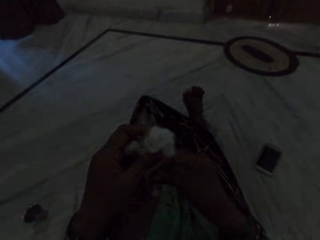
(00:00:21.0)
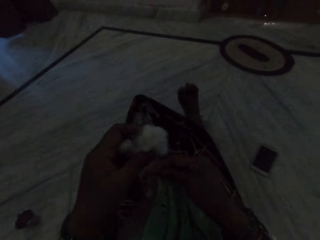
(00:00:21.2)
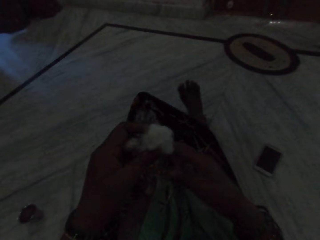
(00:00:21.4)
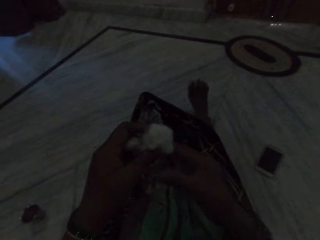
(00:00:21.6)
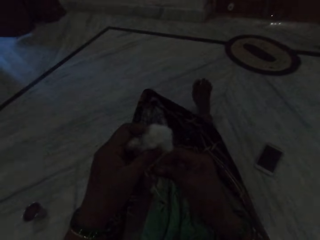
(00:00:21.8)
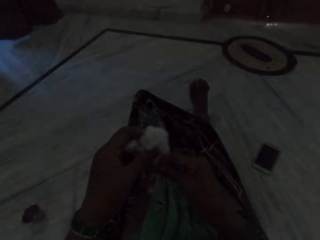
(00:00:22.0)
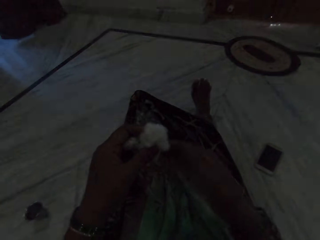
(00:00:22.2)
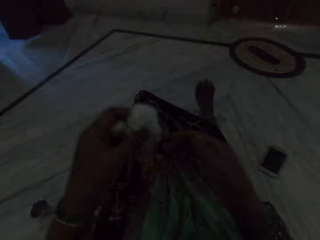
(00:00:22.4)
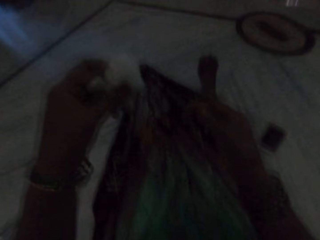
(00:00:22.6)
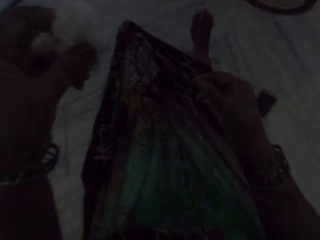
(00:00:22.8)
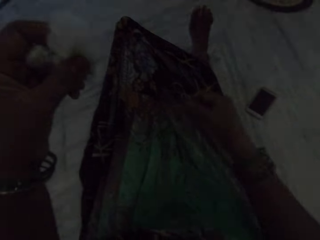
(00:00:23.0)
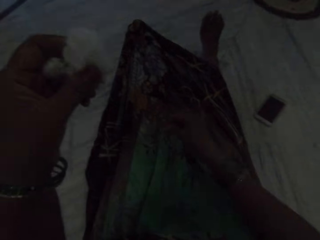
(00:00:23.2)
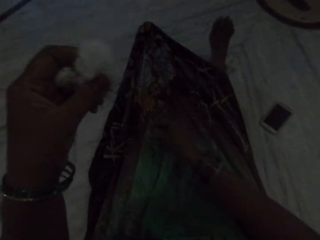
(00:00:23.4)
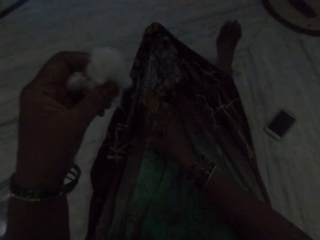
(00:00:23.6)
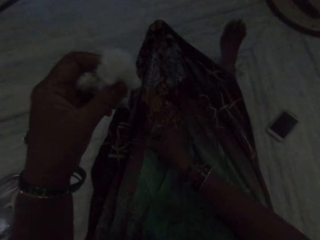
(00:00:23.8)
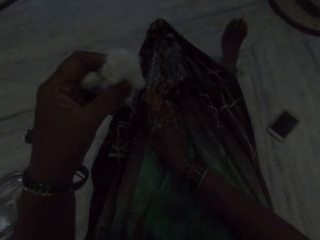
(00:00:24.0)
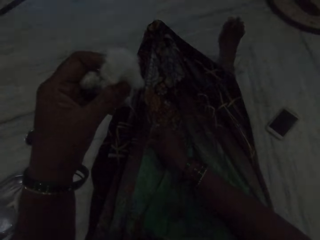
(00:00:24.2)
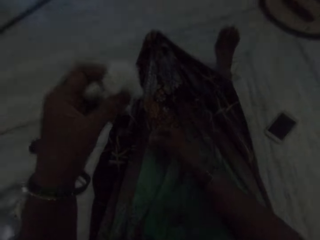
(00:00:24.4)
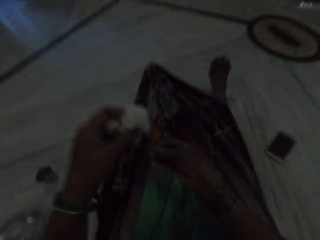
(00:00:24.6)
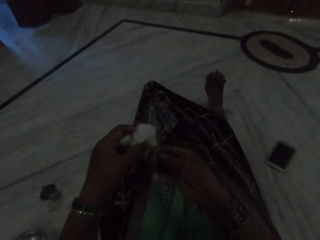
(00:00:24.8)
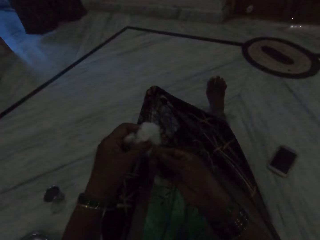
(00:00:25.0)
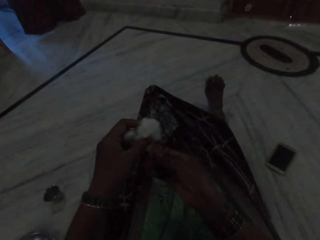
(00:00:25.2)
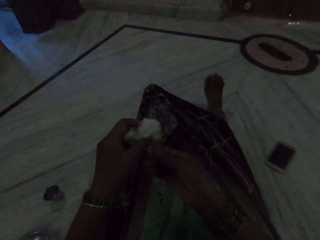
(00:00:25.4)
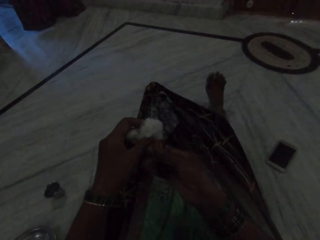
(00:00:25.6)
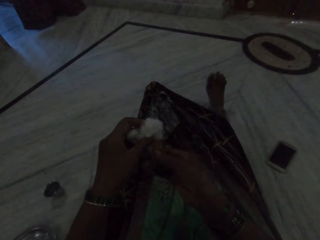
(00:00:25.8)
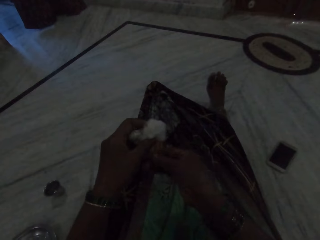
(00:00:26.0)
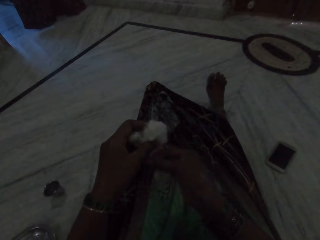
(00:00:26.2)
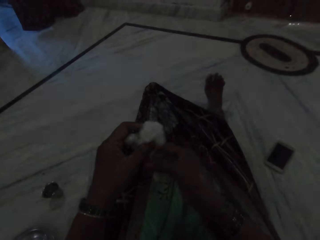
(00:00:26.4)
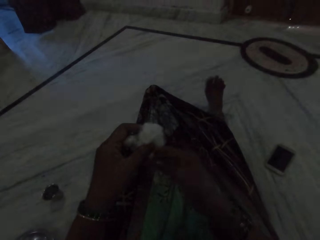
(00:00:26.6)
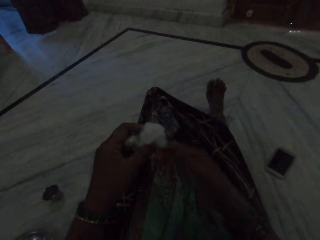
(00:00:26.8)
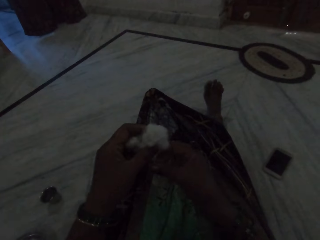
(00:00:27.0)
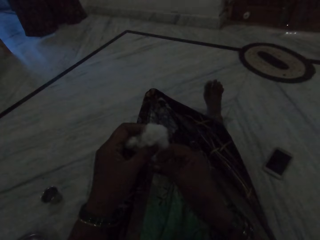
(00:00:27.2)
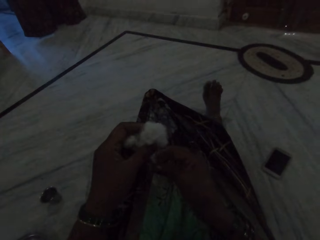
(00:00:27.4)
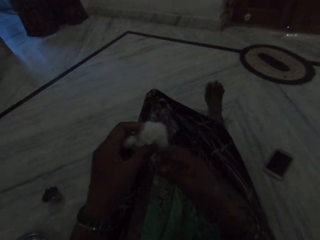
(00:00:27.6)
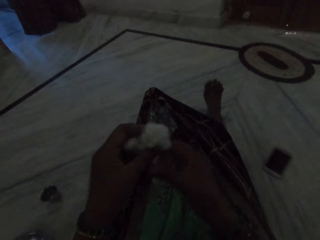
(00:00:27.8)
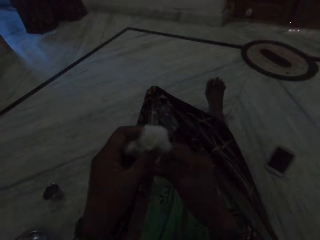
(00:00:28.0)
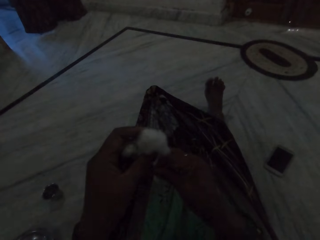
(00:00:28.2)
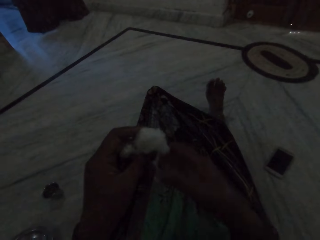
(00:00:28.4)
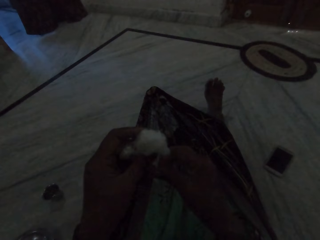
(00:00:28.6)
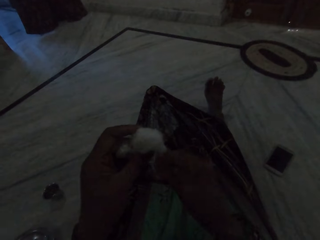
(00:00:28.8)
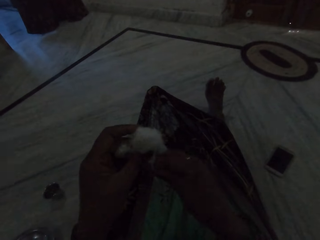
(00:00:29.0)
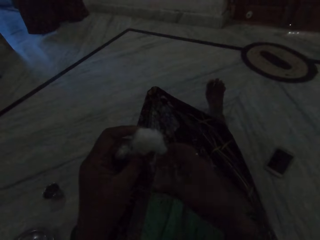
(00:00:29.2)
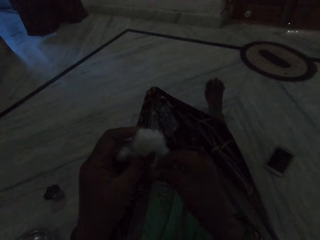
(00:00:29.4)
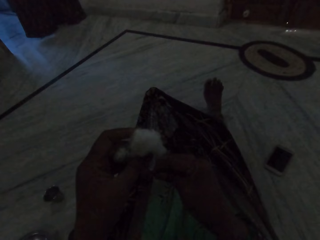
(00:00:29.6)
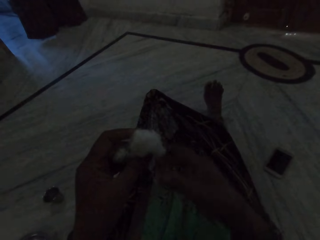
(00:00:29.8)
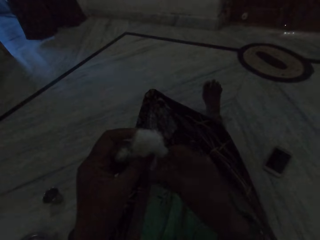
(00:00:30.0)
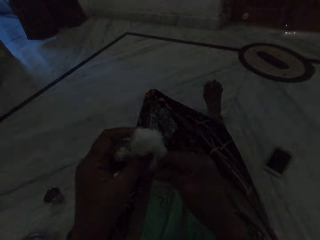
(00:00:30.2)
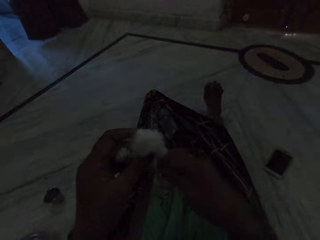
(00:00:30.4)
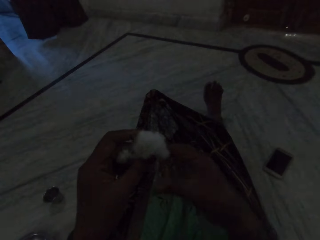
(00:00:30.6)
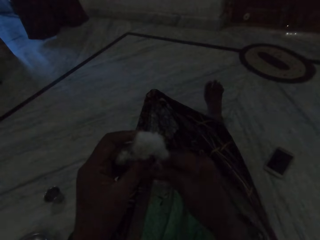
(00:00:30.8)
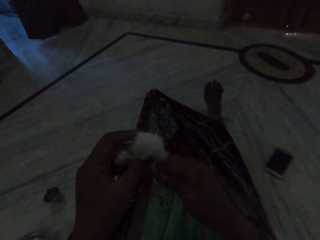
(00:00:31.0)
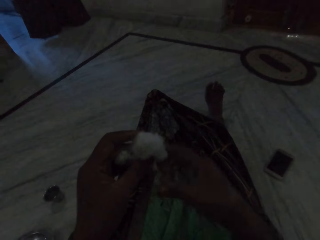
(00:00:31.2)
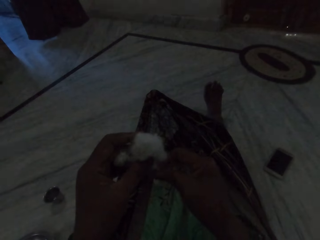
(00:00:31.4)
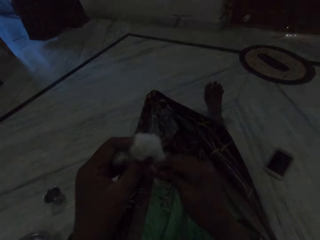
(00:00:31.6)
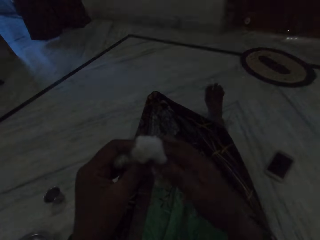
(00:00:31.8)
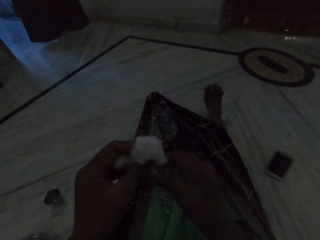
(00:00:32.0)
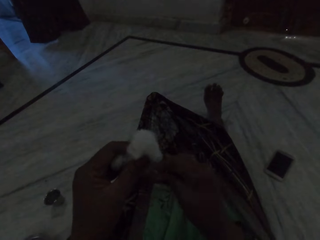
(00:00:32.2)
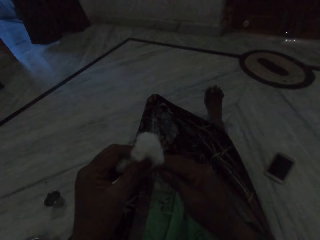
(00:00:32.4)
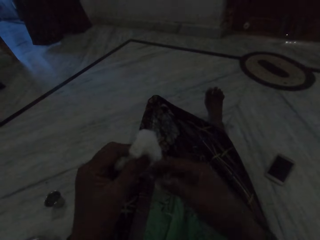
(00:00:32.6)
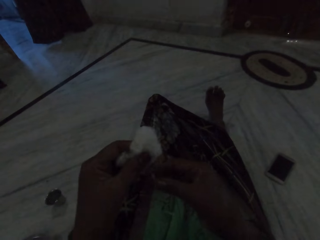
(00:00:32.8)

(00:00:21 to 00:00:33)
The camera wearer drops the cotton thread. They pick up the cotton thread. They attach the thread with the cotton. They make cotton thread.

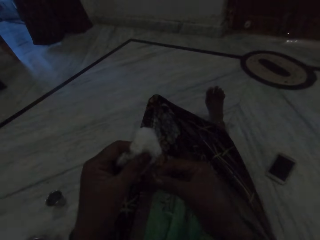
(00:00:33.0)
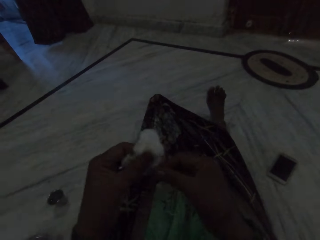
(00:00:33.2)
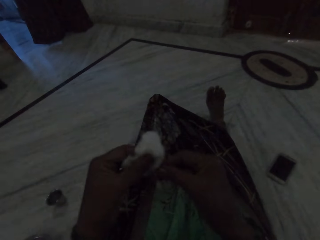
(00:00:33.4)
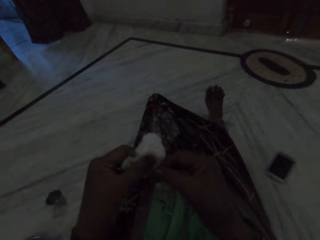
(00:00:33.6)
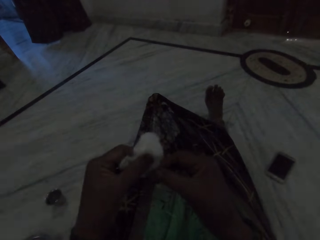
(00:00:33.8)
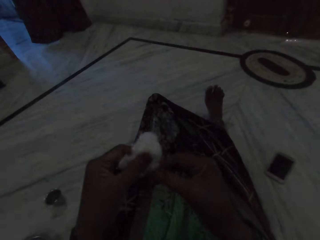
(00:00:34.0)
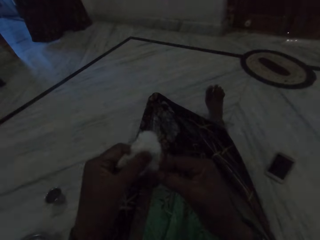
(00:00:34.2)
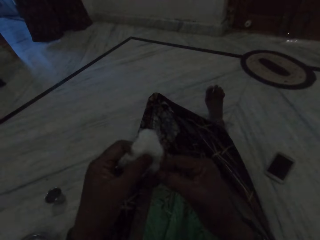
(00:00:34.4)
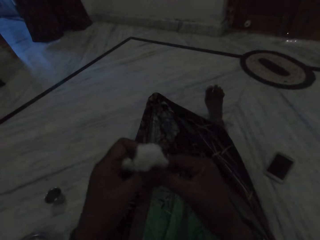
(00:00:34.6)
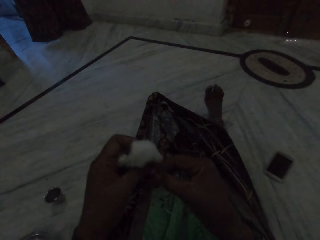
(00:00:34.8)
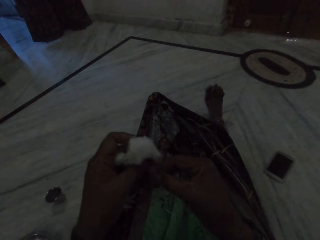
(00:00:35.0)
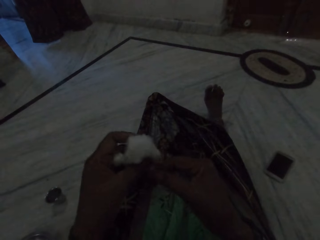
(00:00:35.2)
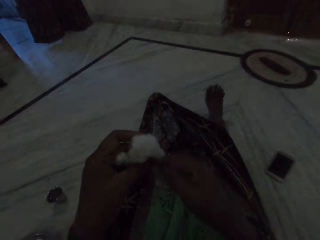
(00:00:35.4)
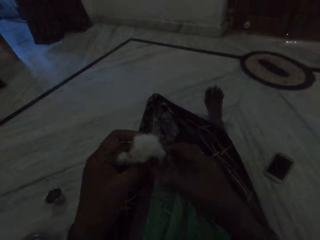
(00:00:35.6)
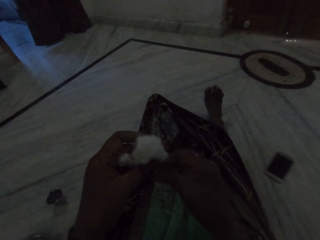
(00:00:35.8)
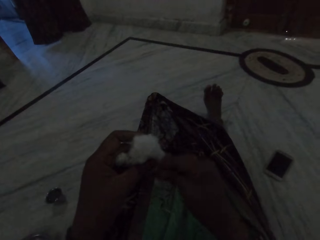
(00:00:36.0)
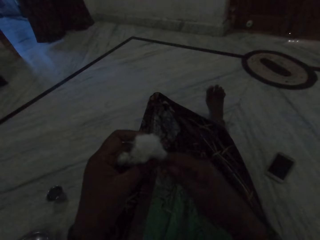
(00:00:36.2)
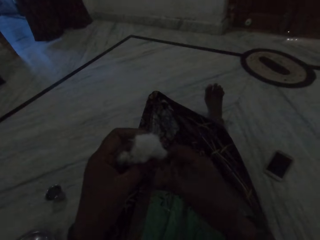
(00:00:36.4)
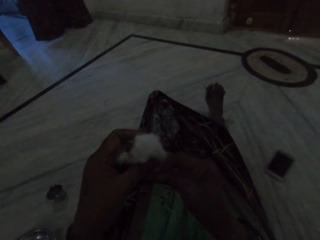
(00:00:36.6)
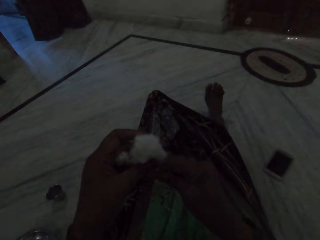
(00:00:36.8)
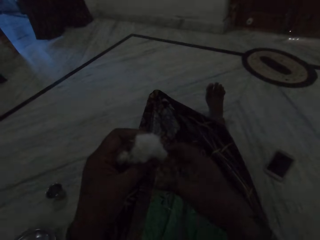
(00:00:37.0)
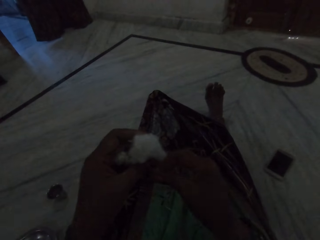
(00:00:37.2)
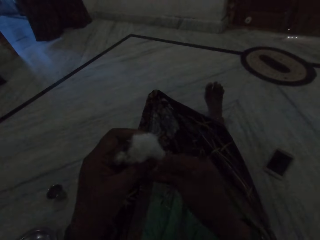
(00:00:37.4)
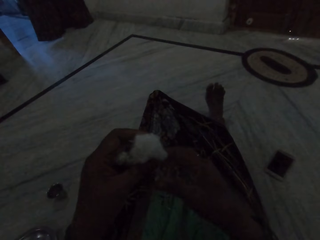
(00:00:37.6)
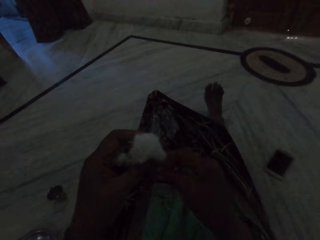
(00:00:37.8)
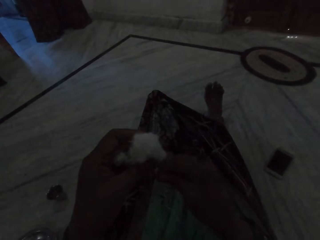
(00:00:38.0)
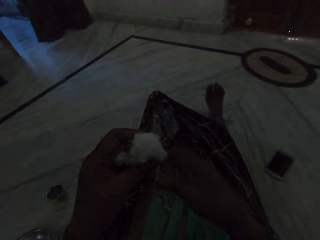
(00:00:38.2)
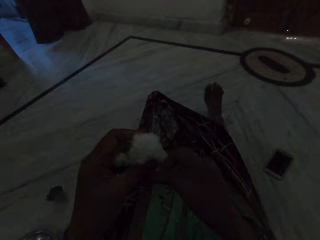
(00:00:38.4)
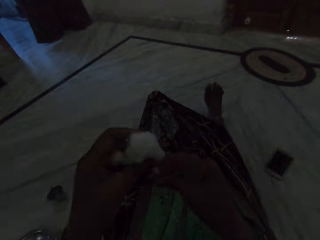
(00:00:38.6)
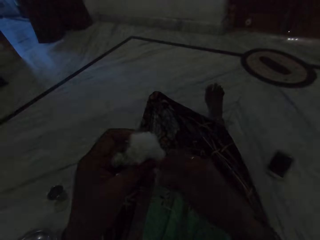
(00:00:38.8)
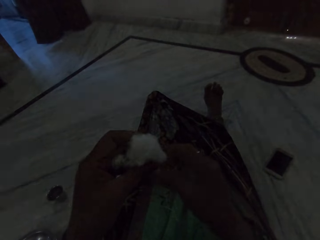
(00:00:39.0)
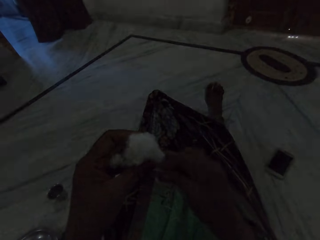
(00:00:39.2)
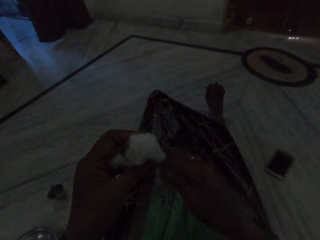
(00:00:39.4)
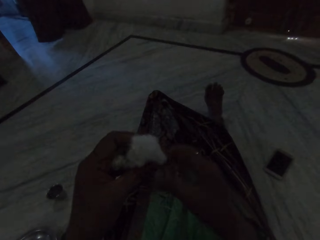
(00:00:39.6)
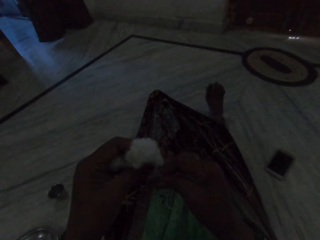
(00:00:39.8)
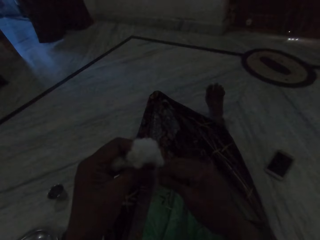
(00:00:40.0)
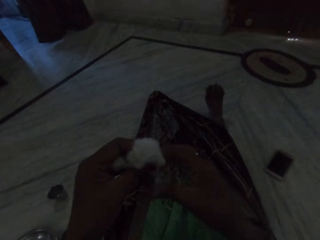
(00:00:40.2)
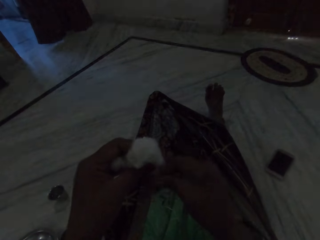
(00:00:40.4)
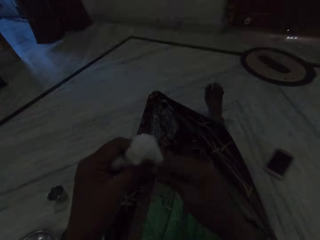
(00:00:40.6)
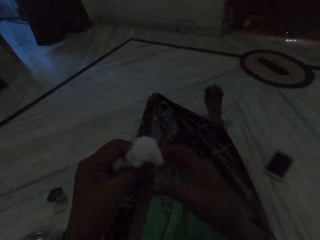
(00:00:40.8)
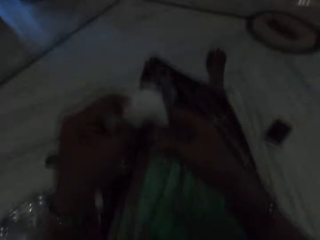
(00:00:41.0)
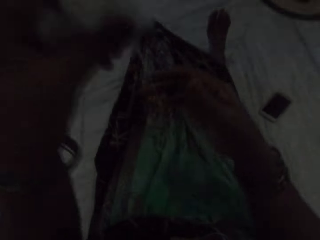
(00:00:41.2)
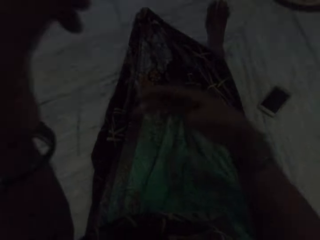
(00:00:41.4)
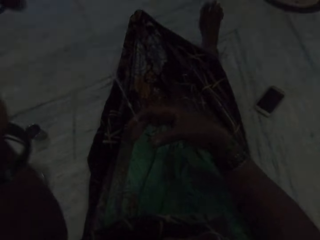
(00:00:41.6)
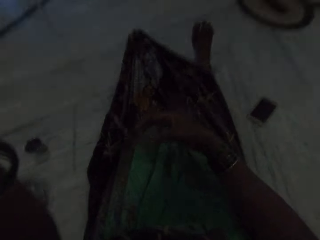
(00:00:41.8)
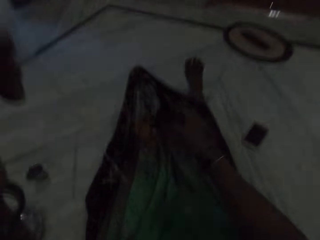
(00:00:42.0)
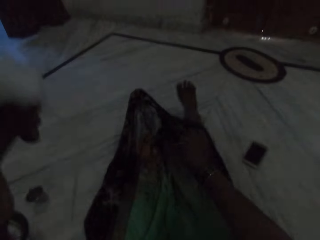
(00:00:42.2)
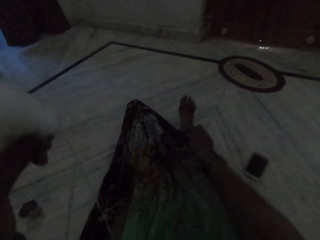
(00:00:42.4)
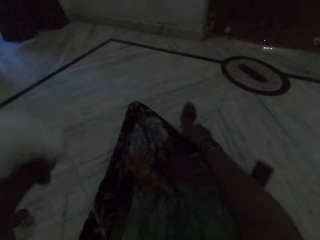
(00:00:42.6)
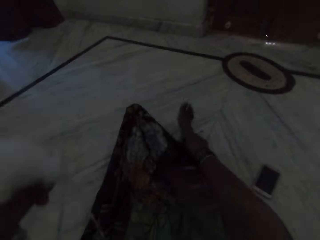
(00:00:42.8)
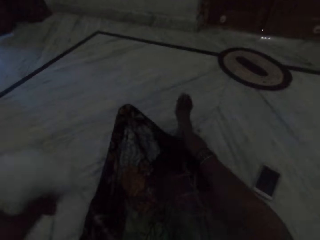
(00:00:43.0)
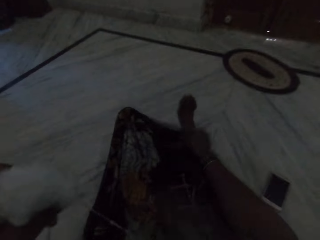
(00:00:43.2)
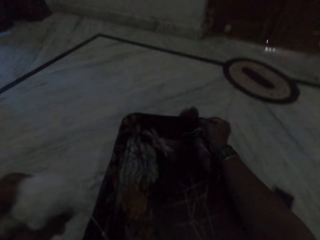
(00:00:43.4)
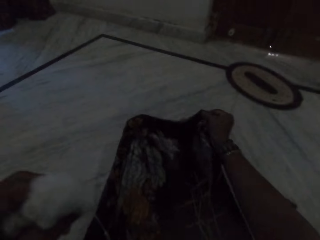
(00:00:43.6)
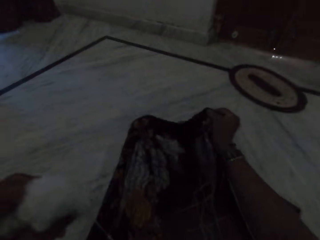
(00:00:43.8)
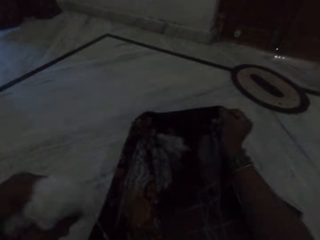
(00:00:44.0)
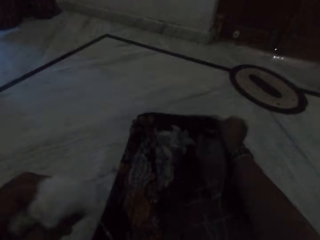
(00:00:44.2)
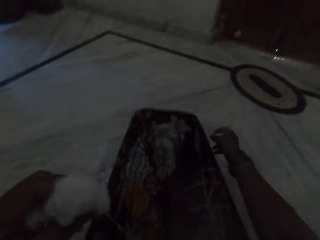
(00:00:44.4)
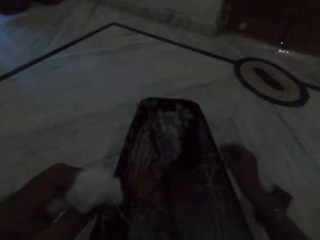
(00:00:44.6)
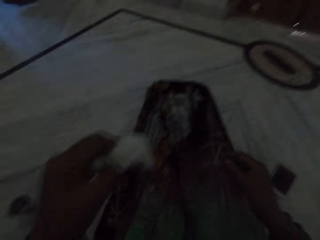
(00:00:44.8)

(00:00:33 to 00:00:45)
The camera wearer checks the cotton thread. She covers her leg with the cloth.
